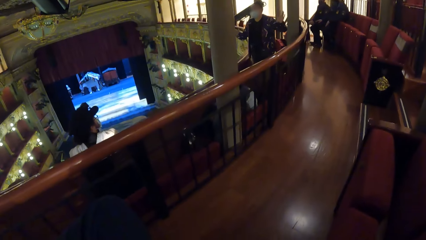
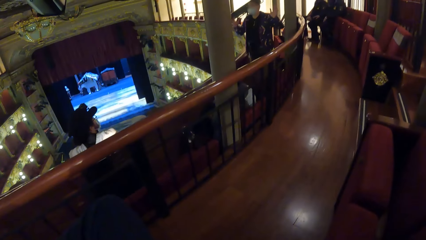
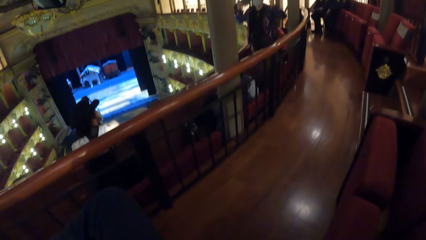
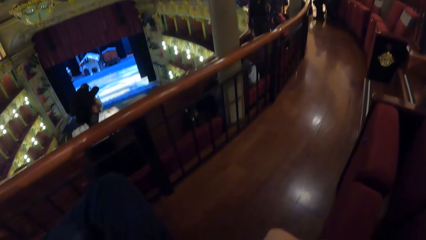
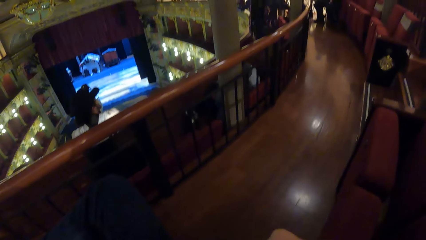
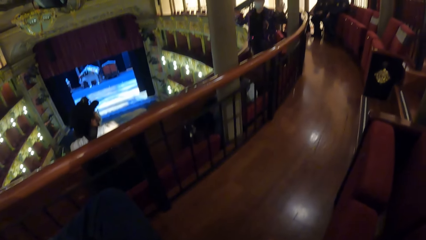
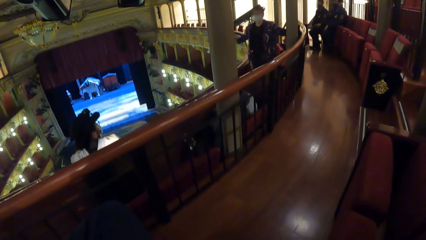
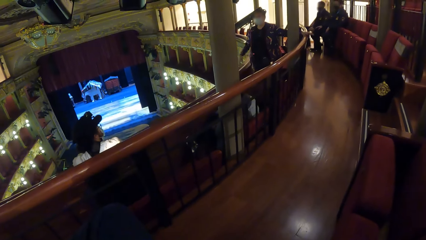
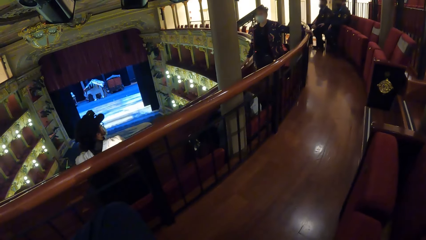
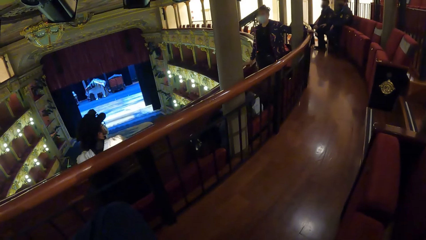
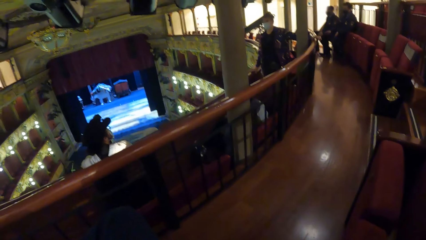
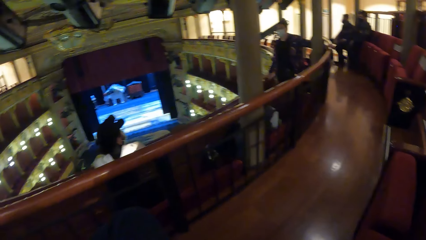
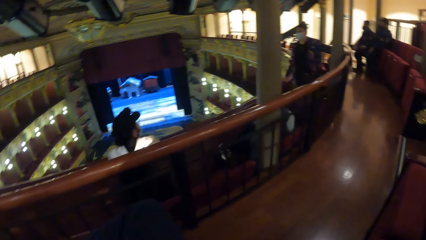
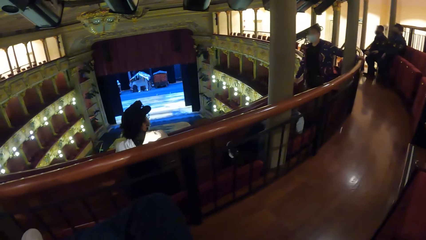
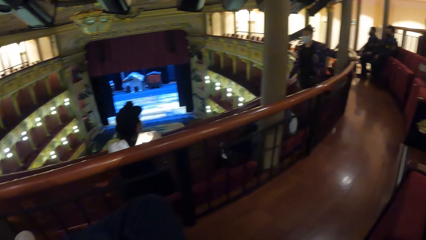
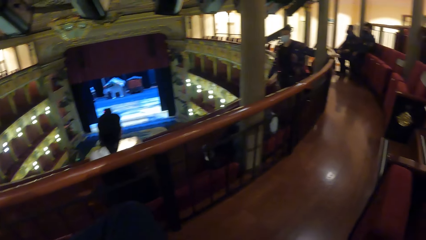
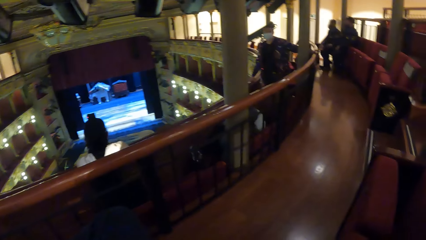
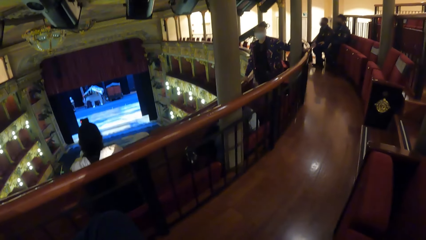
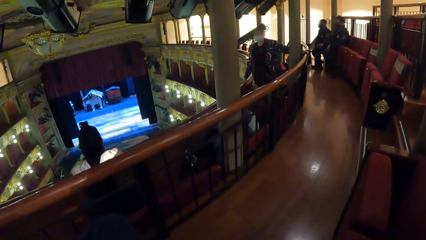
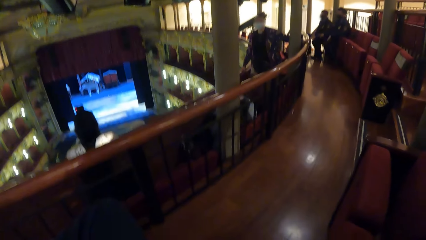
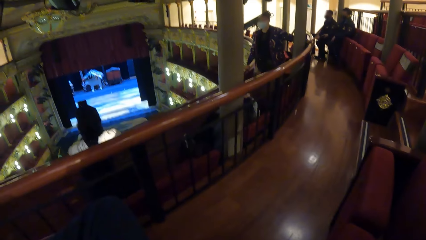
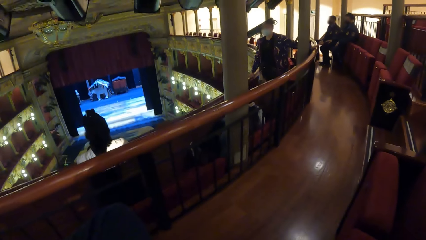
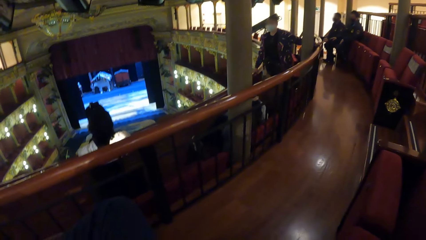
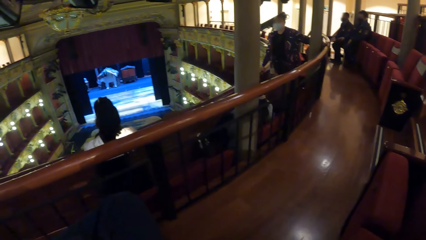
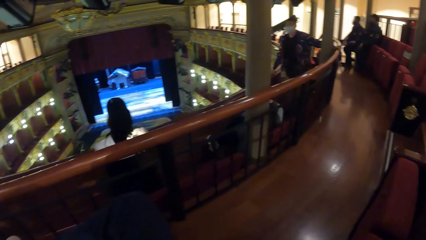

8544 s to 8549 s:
The woman gestures with both hands.

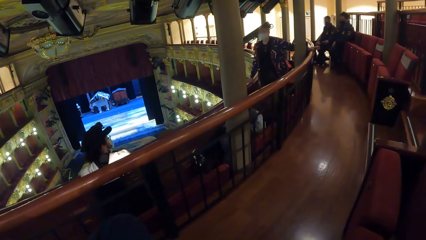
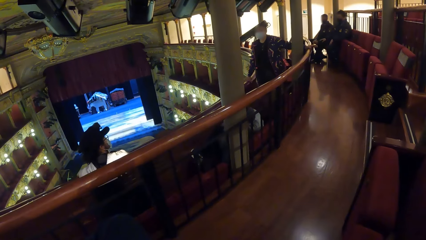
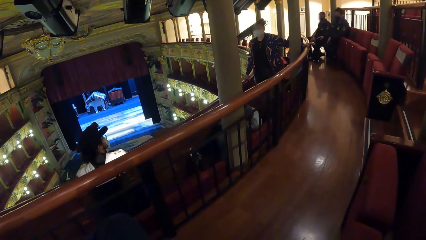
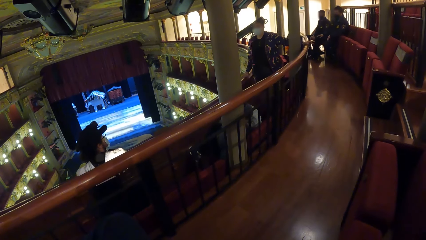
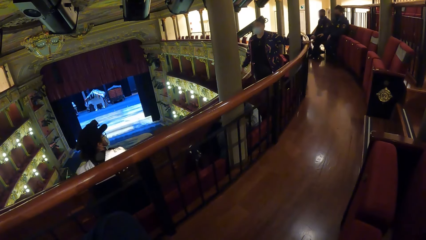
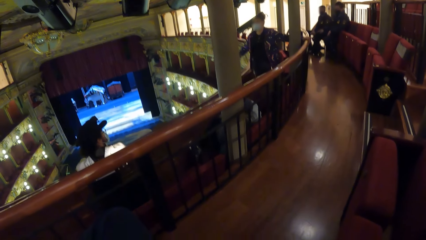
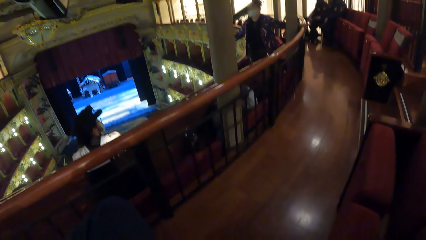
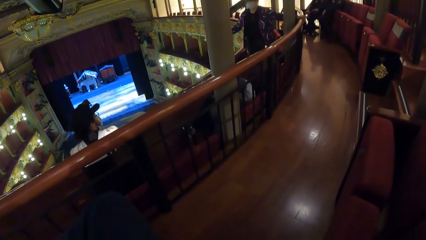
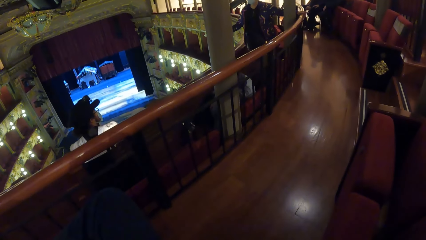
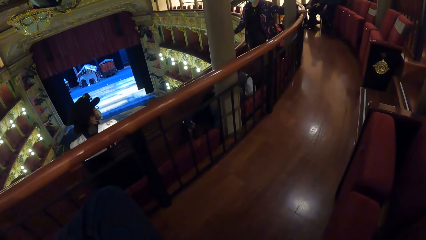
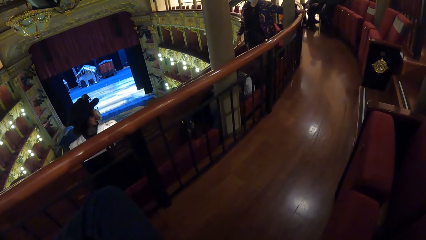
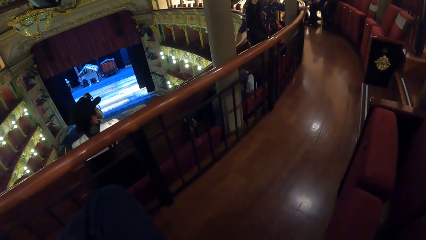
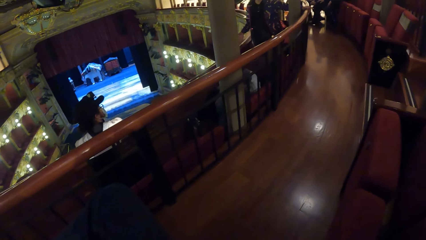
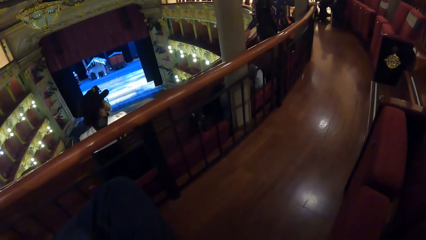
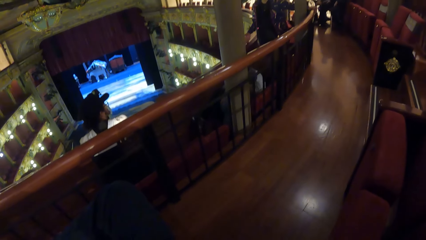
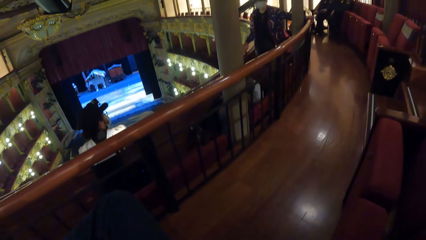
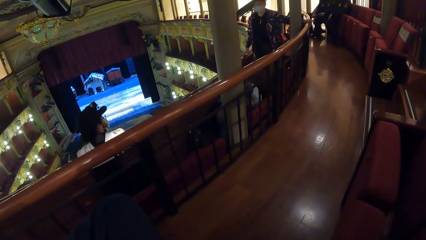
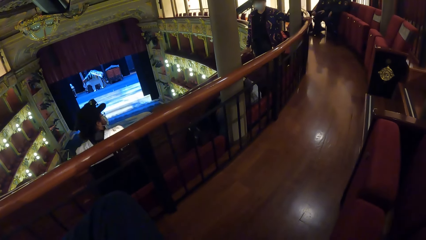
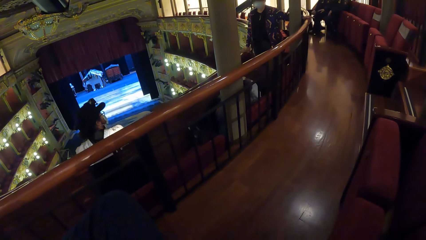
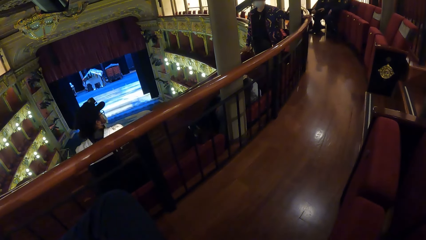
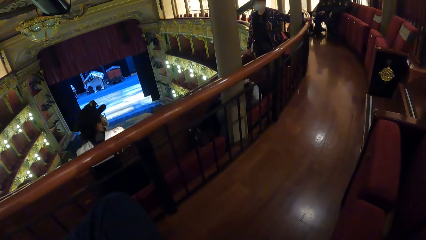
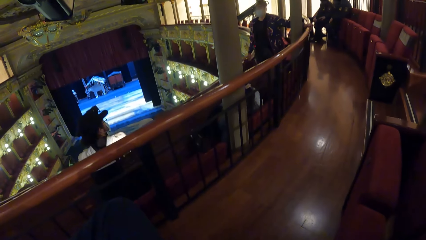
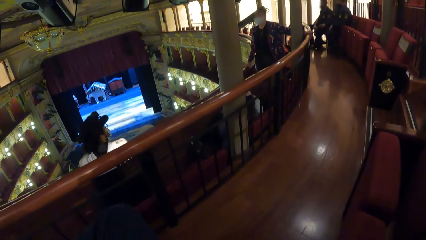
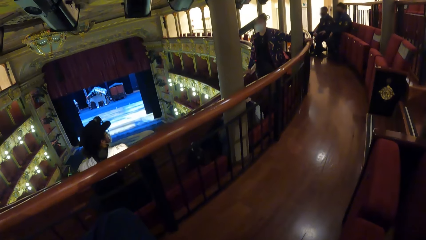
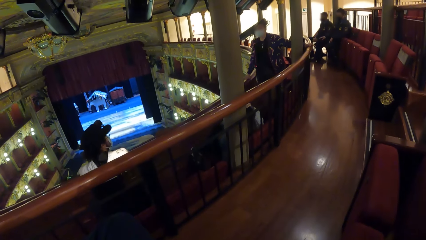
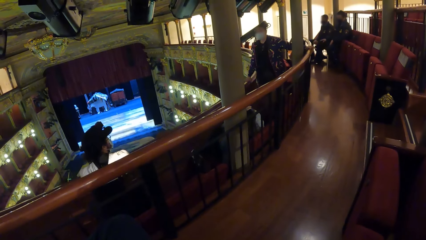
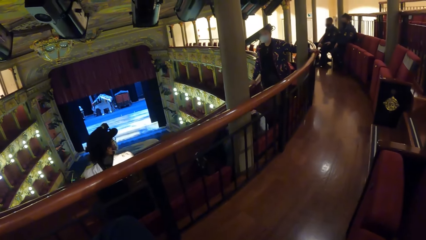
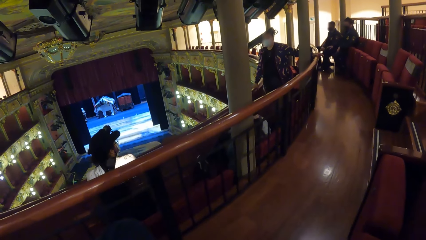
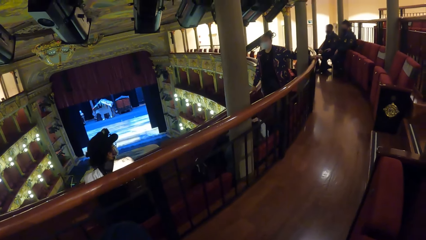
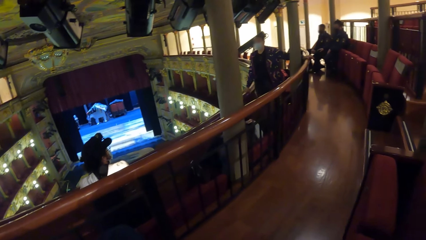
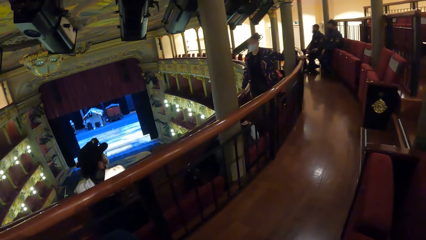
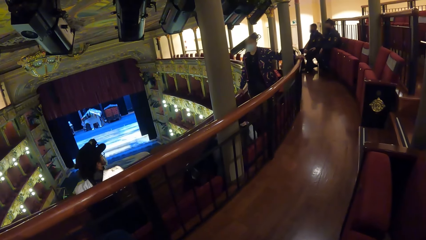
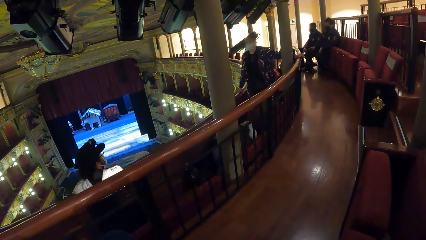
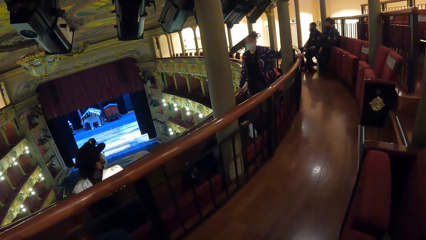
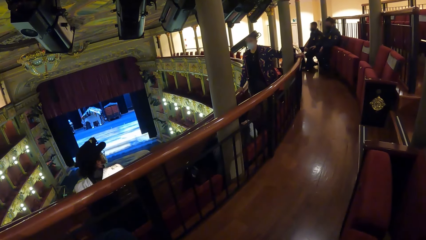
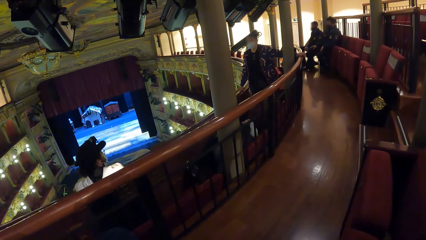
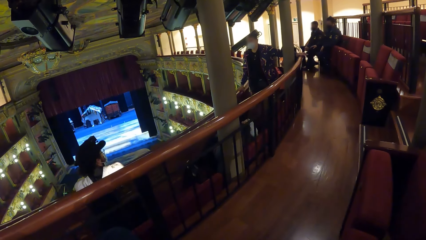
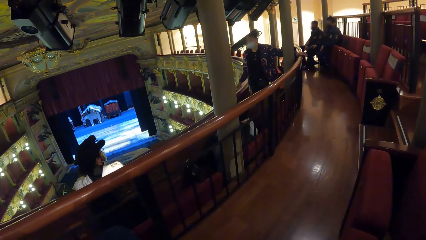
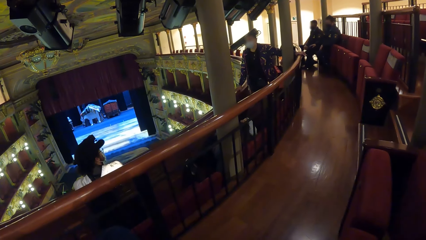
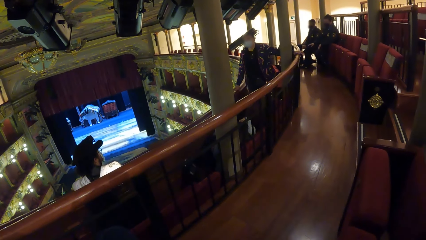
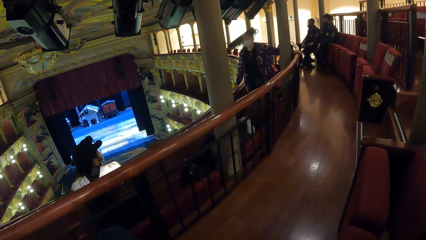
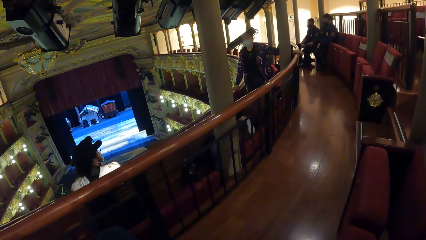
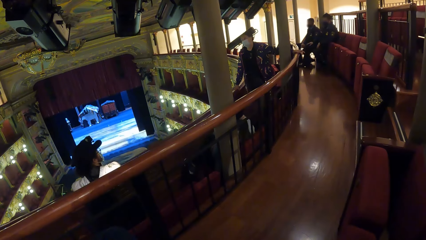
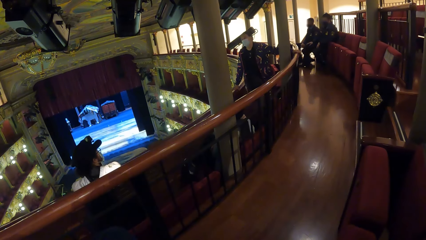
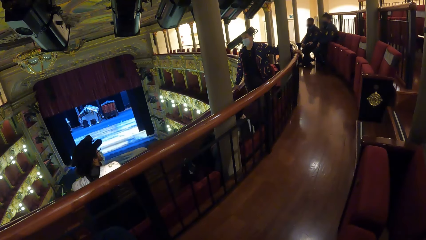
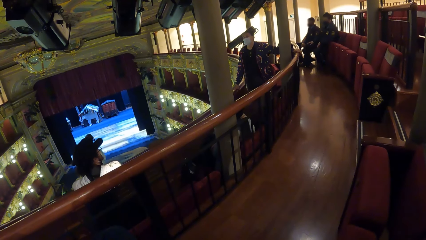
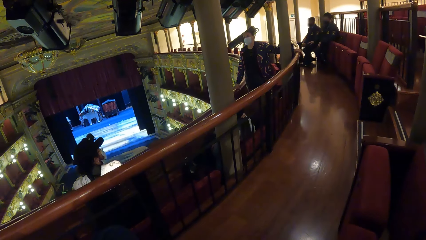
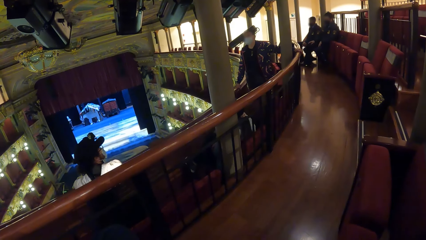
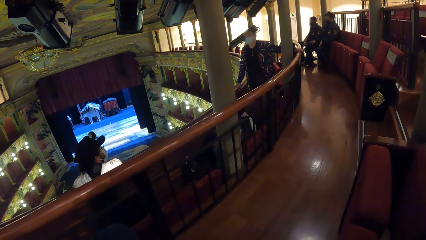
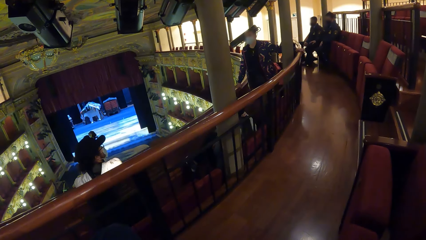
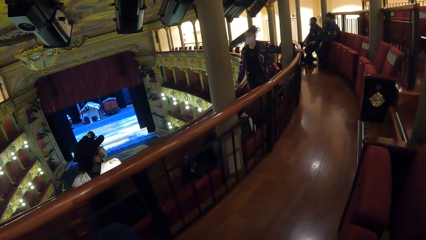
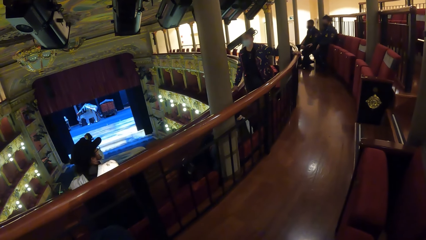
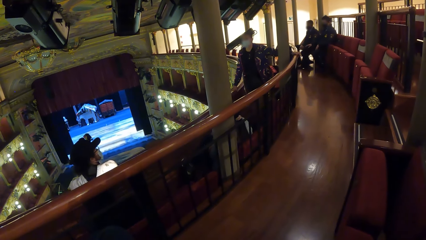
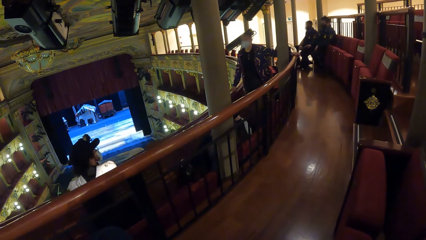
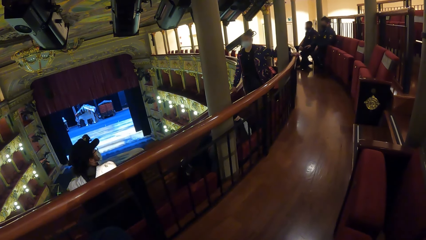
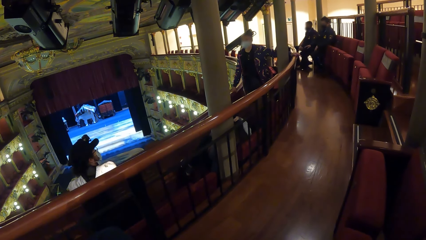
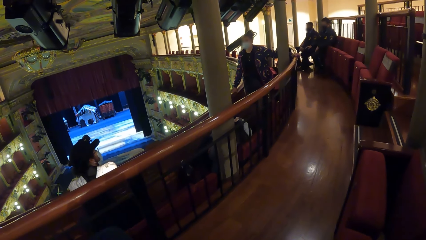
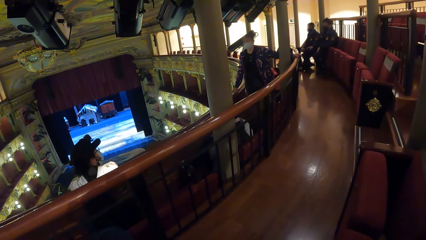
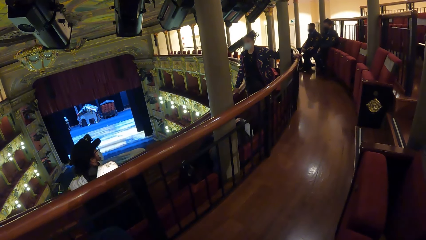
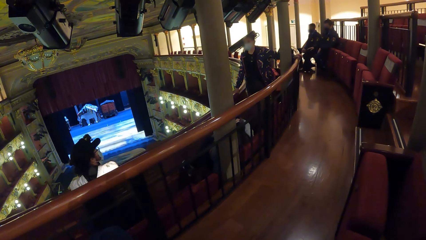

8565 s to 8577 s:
The woman gestures with her right hand. The woman places her right hand on the hand rail.
